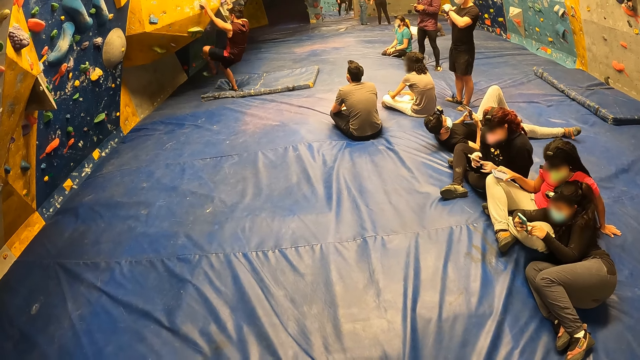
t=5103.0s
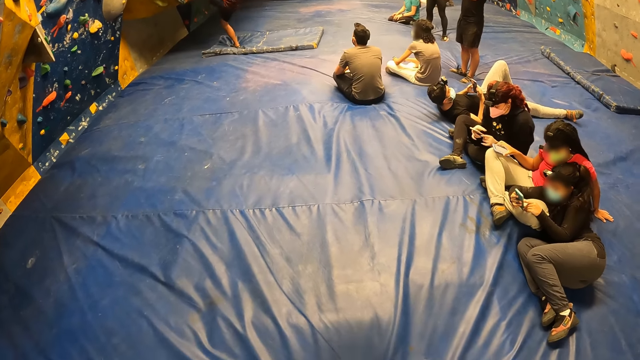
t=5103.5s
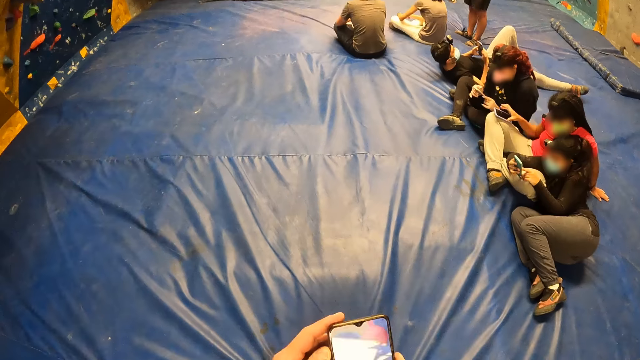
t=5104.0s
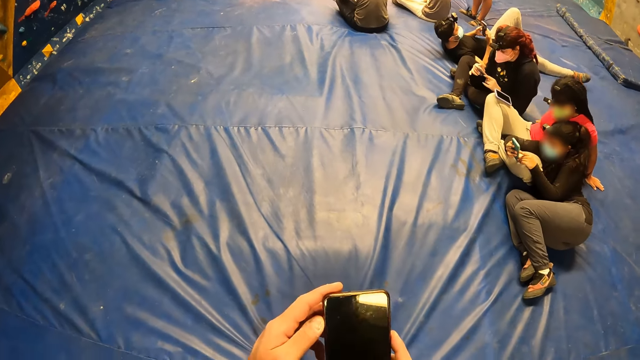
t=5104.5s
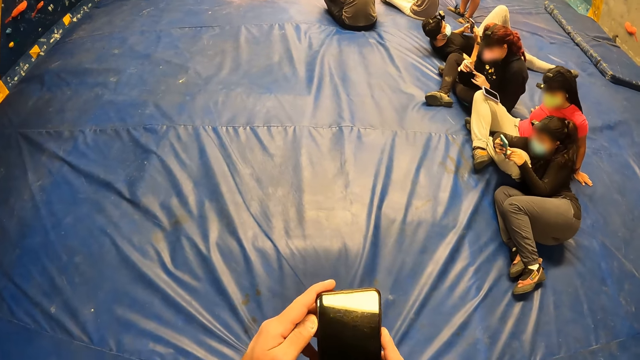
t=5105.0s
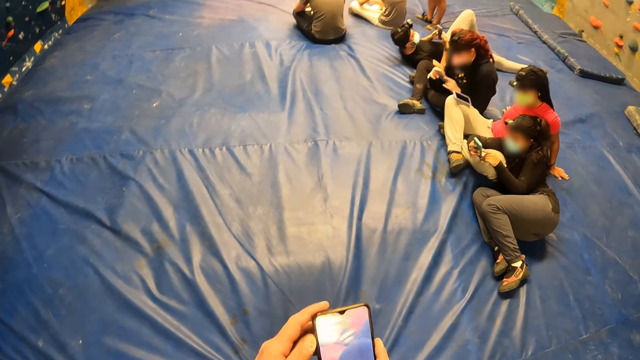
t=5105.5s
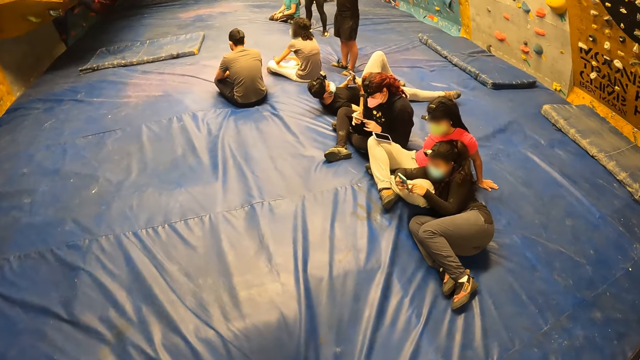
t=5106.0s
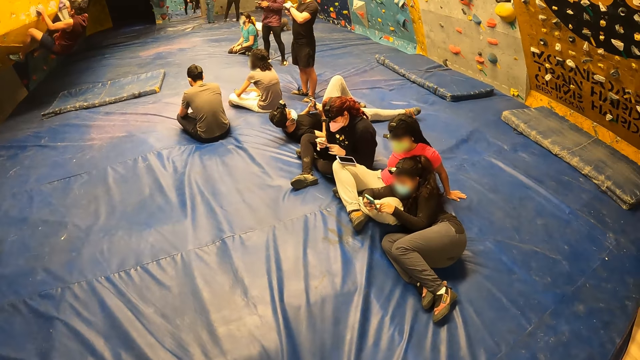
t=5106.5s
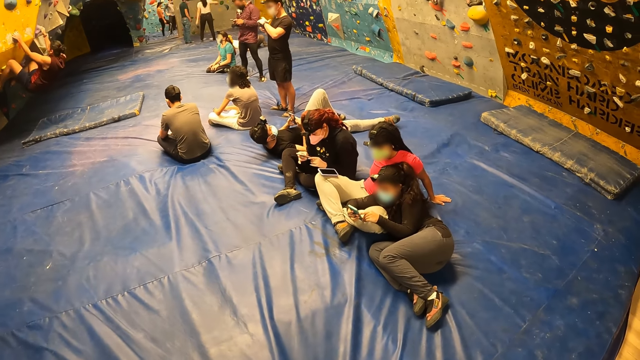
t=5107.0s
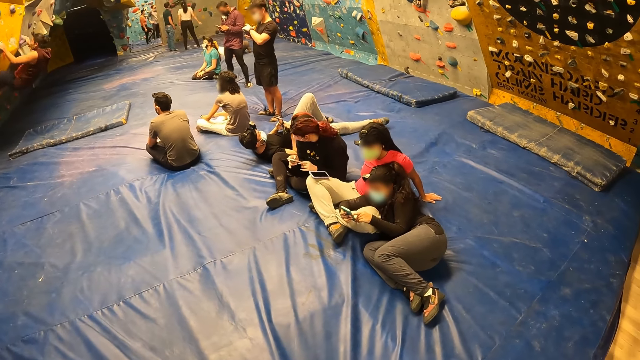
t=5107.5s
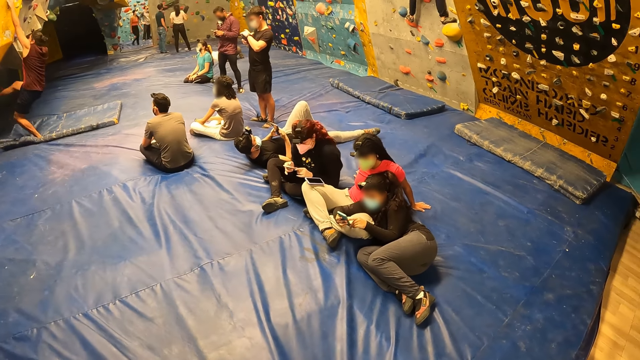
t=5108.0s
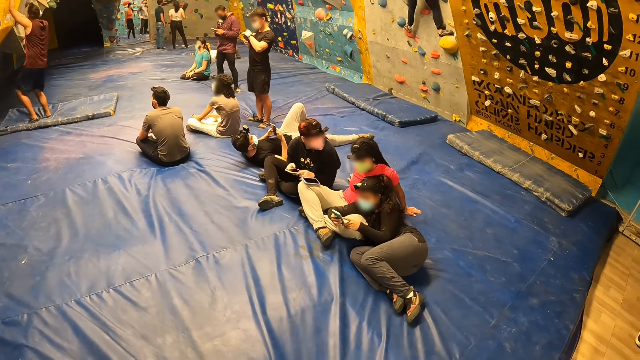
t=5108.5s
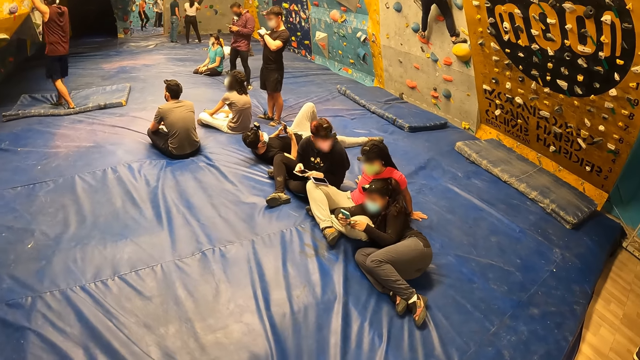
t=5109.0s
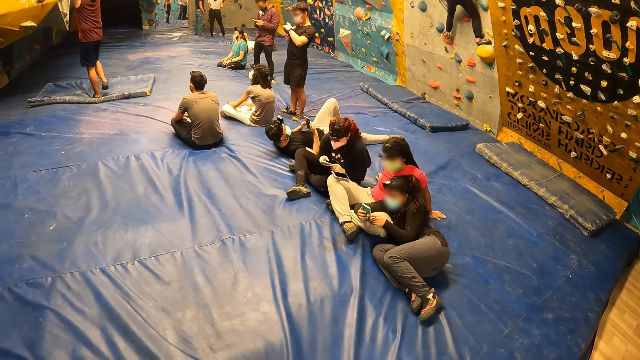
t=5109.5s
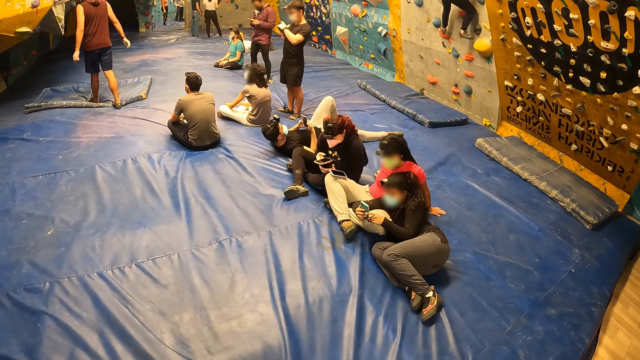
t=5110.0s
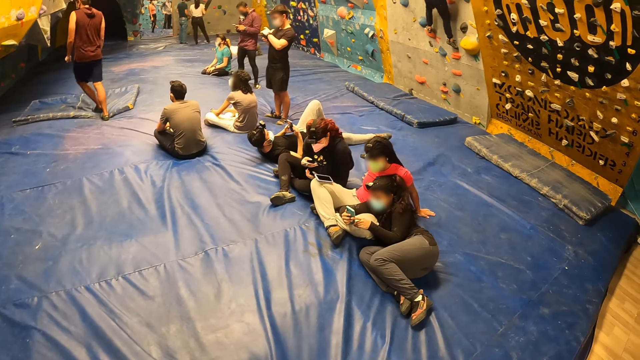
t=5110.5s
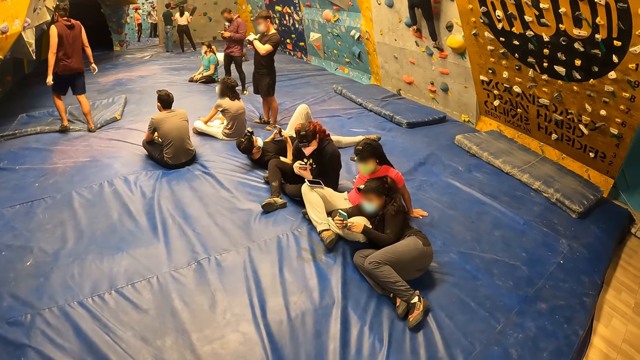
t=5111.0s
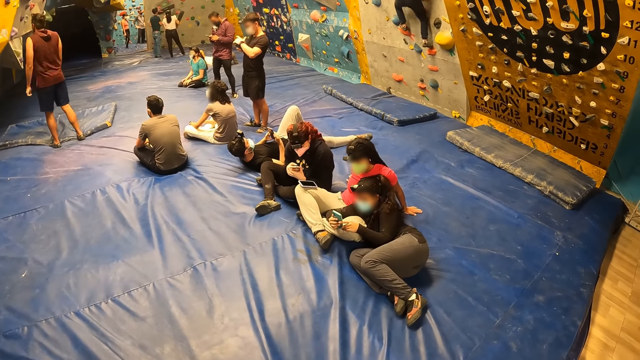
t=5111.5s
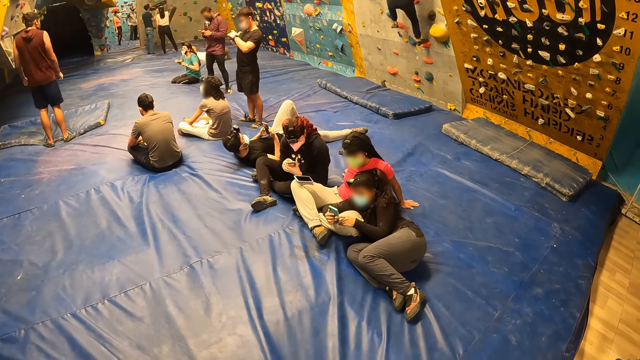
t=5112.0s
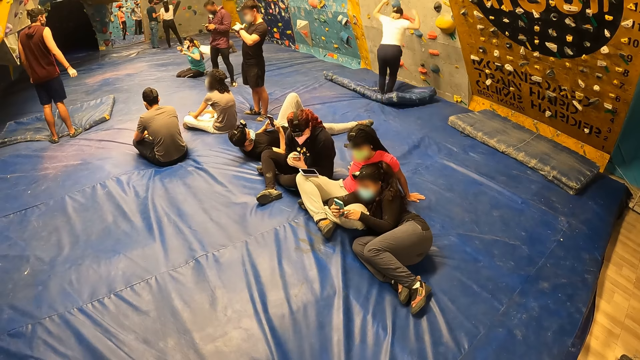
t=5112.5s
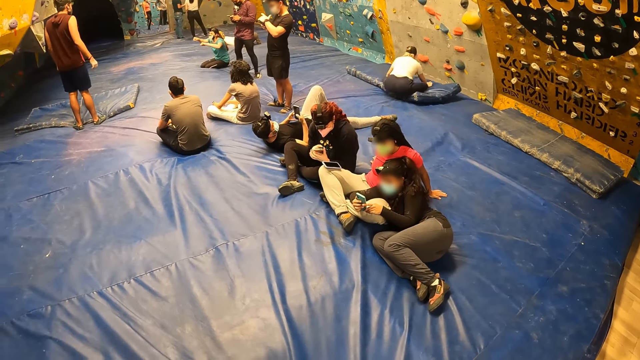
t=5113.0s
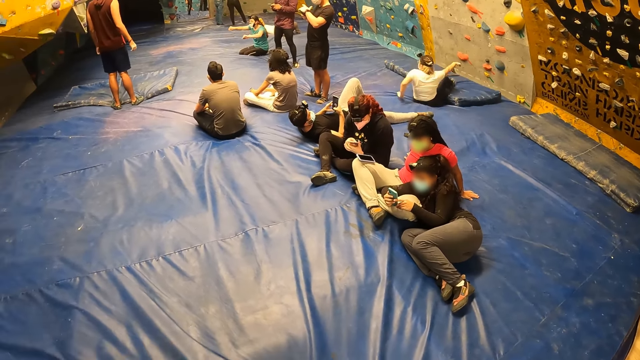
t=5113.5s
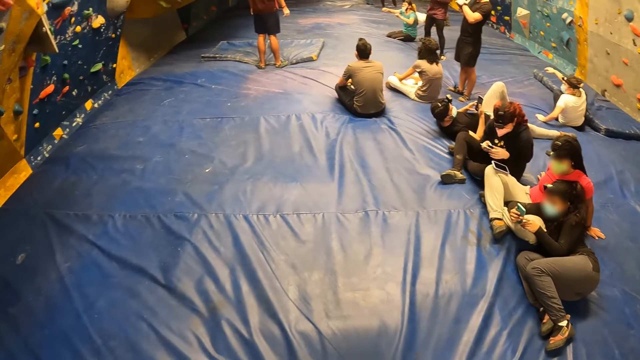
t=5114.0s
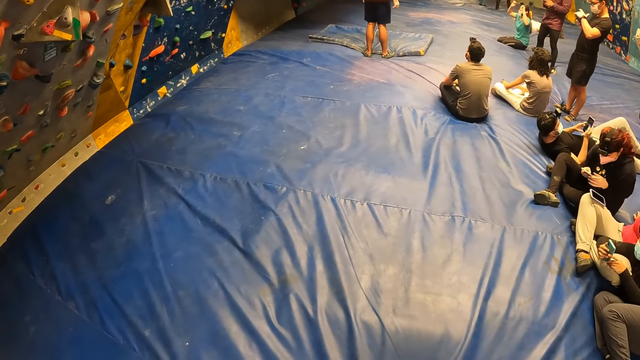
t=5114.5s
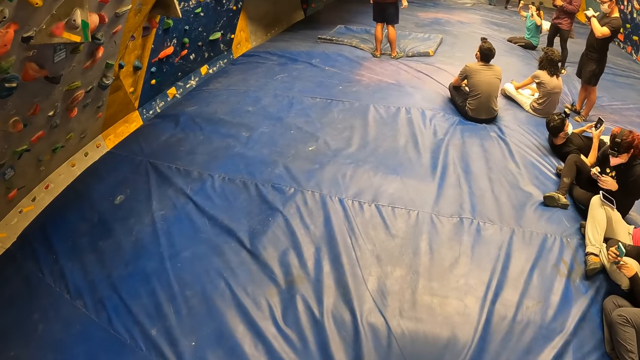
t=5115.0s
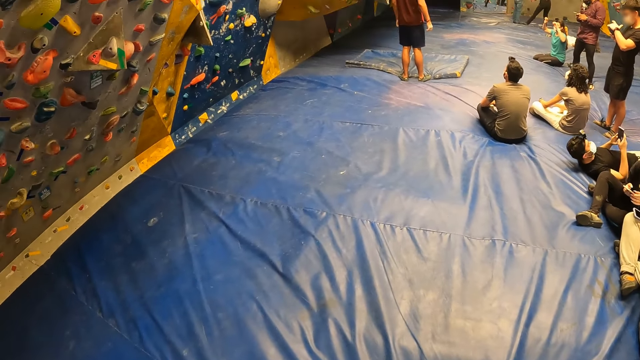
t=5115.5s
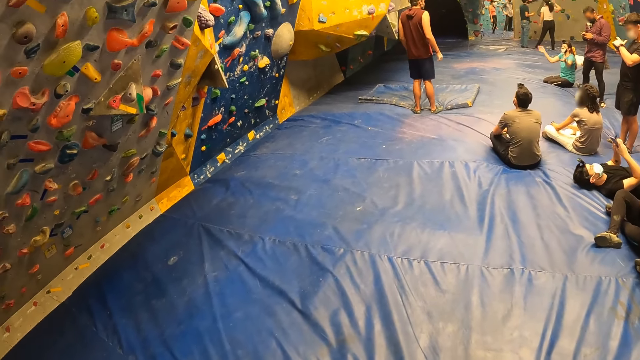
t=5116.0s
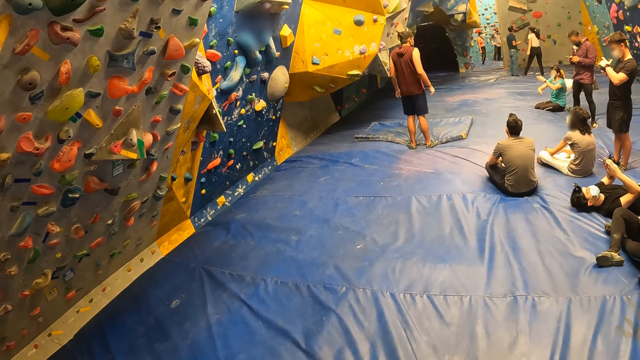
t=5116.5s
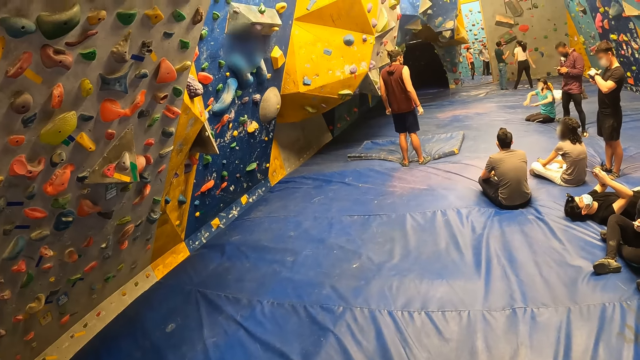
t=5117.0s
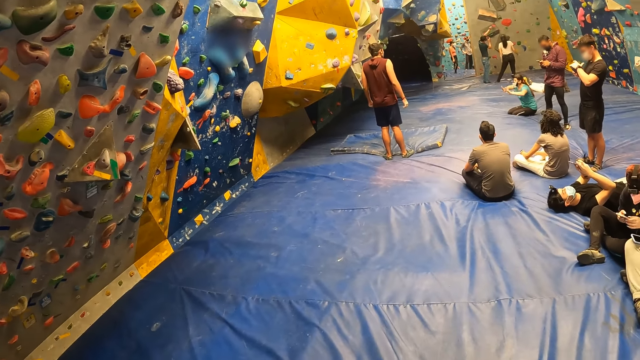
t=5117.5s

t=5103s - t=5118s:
The camera wearer operates the phone in both hands. They hold the mobile phone with both hands, turn on the mobile phone with the left hand and turn the mobile phone towards something. A man drops to the crash pad from the climbing wall. A woman gestures with both hands. Another woman drops to the crash pad from the climbing wall. The camera wearer turns around.

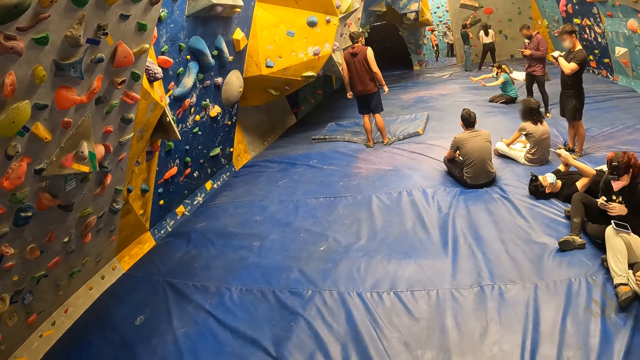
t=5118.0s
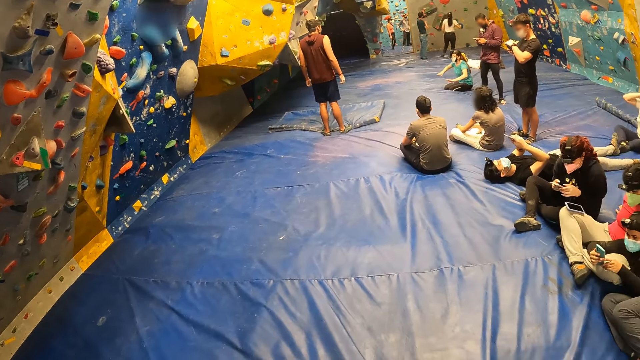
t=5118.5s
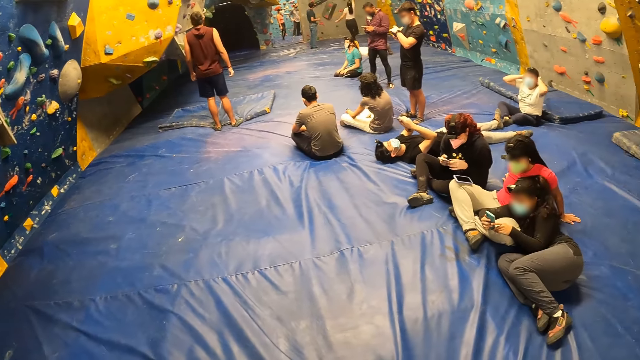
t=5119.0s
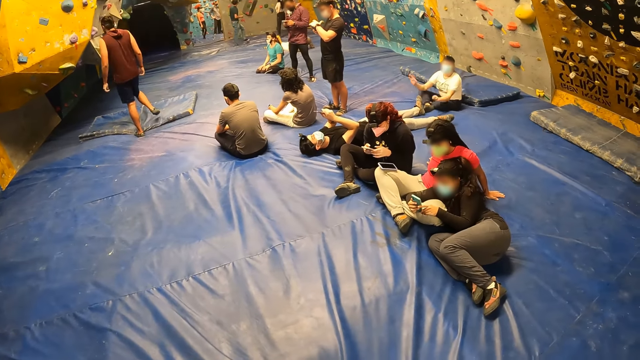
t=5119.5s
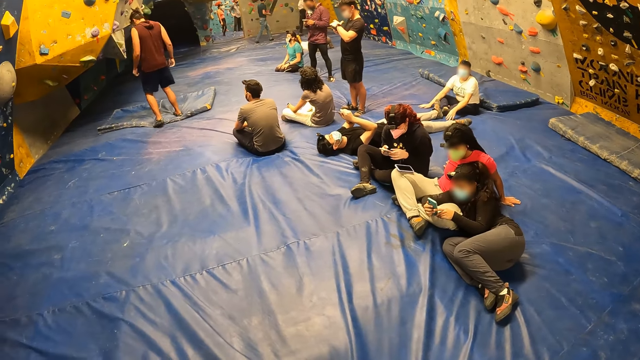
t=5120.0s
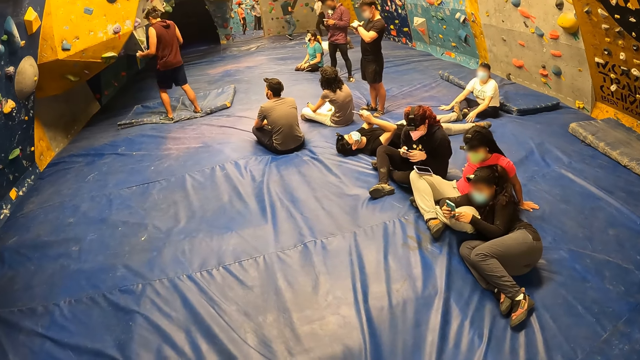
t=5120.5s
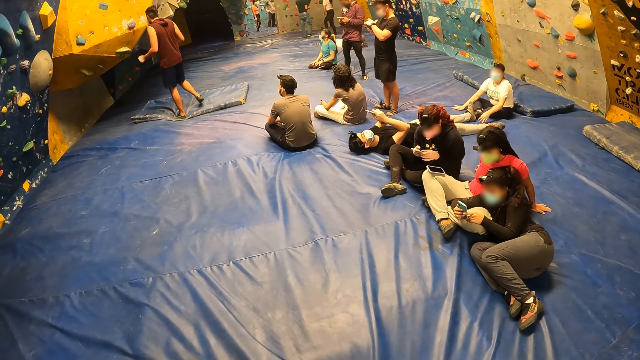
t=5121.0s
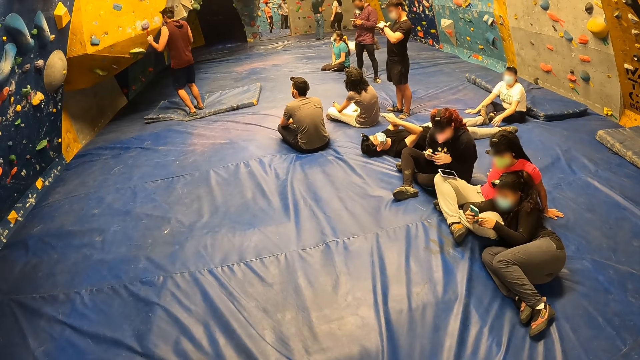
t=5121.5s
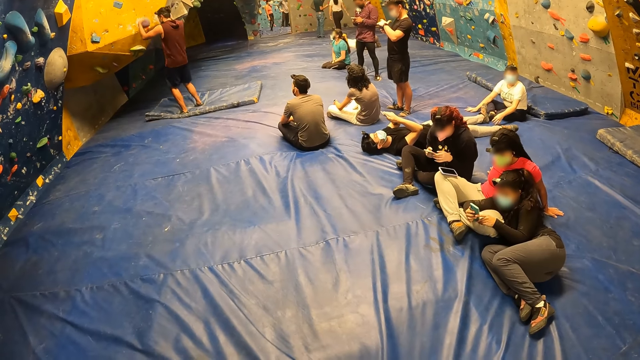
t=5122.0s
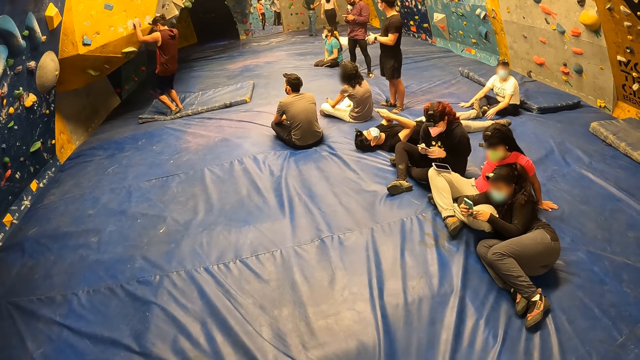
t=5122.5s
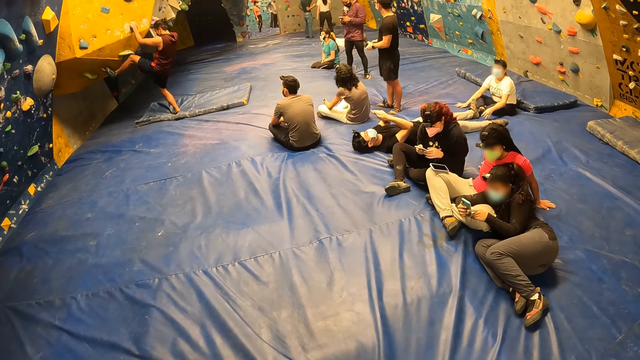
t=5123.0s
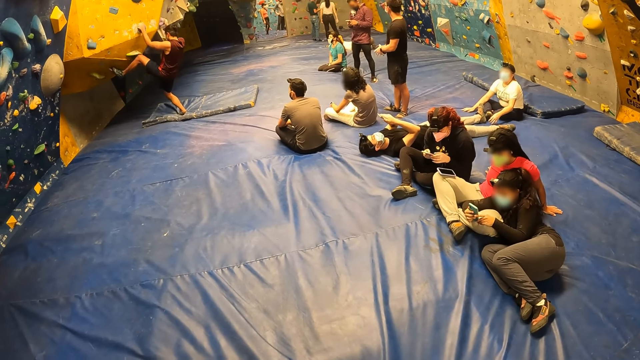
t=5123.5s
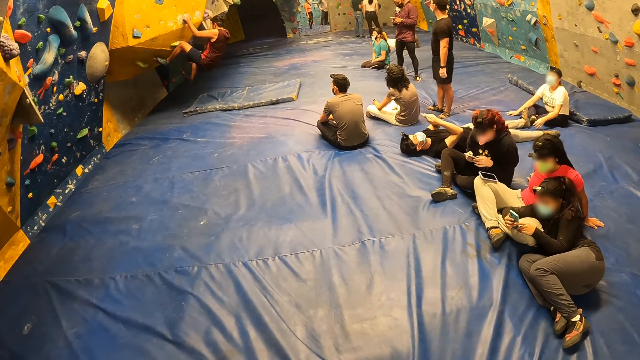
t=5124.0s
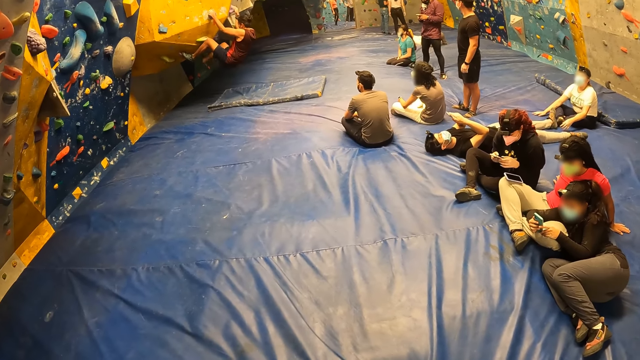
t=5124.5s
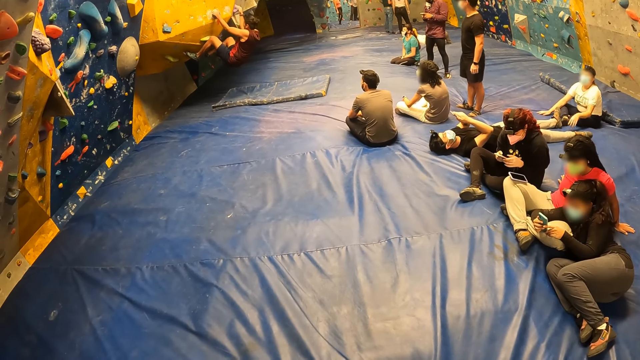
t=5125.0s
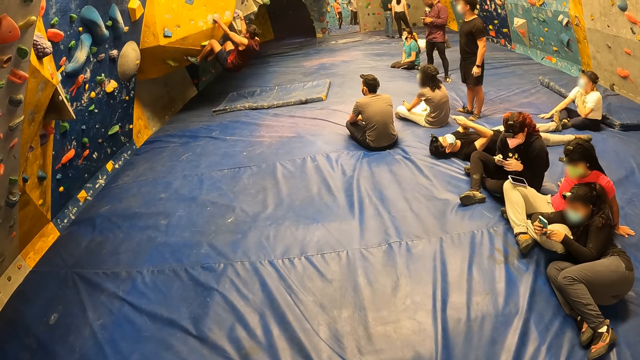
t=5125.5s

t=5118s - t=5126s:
The man climbs the climbing wall with both hands.
